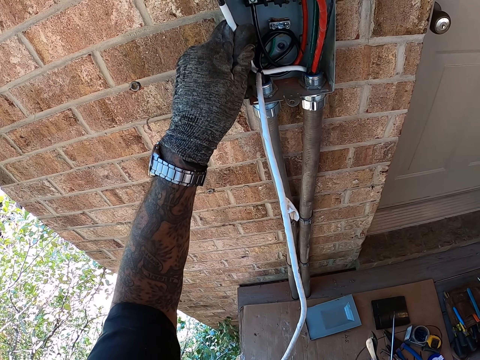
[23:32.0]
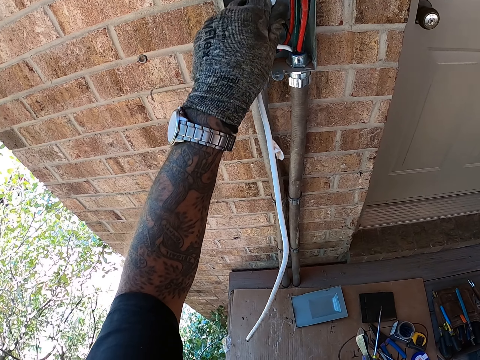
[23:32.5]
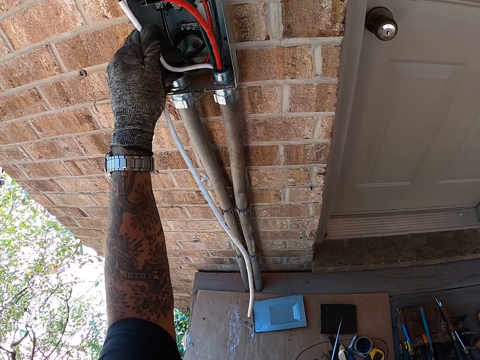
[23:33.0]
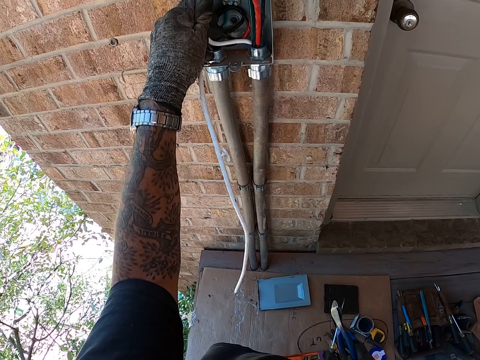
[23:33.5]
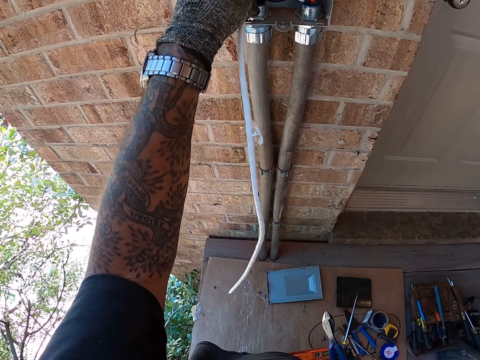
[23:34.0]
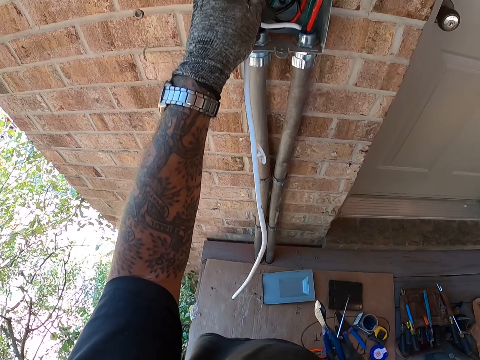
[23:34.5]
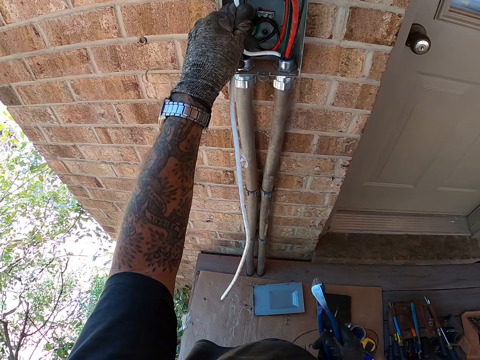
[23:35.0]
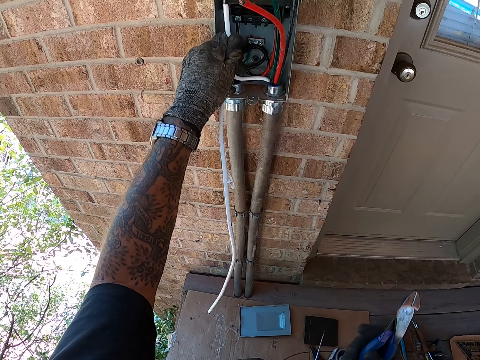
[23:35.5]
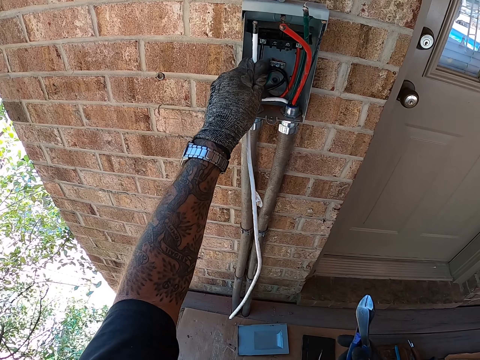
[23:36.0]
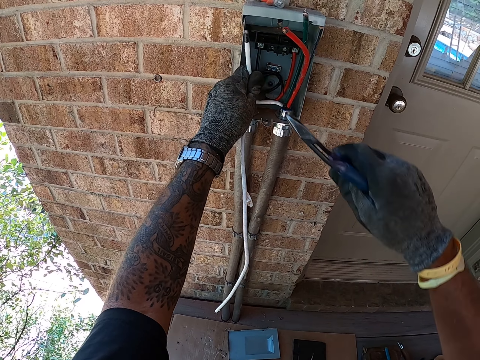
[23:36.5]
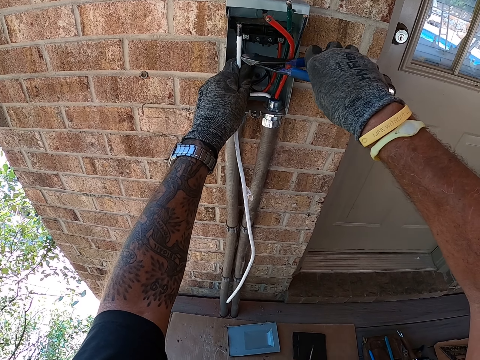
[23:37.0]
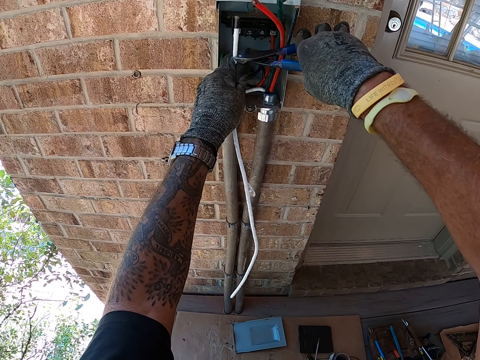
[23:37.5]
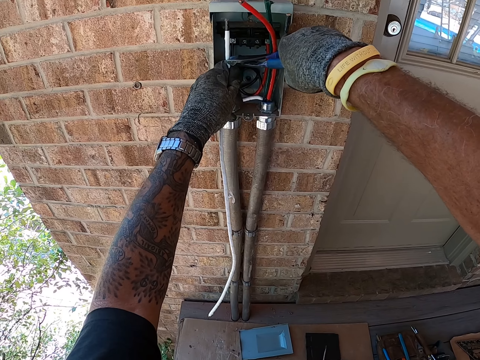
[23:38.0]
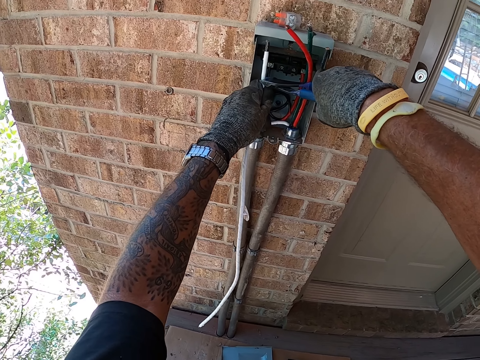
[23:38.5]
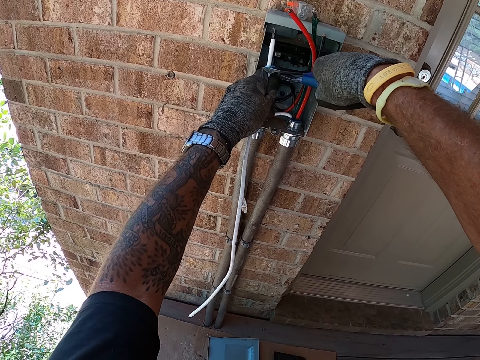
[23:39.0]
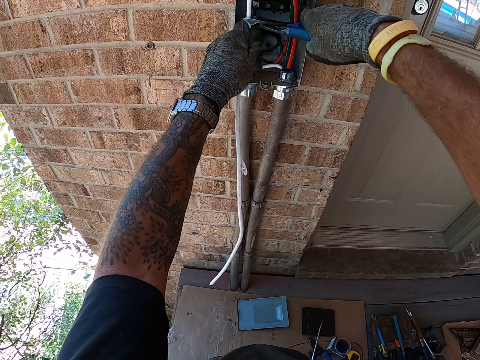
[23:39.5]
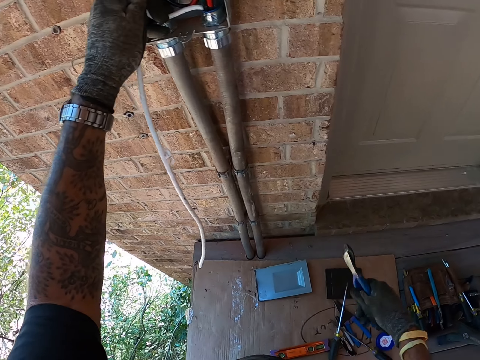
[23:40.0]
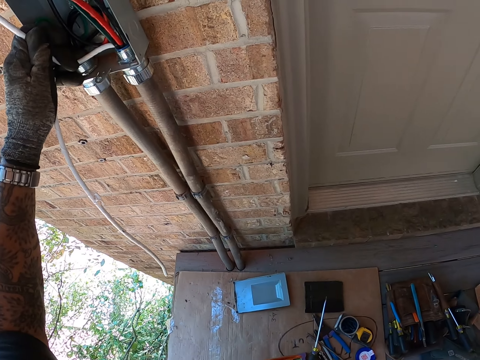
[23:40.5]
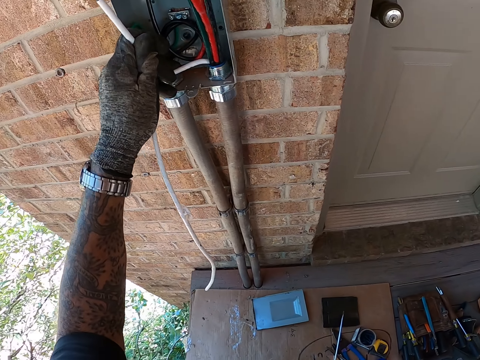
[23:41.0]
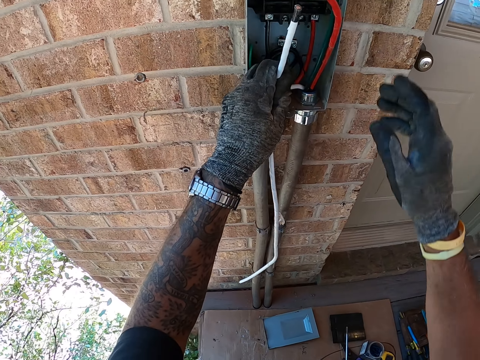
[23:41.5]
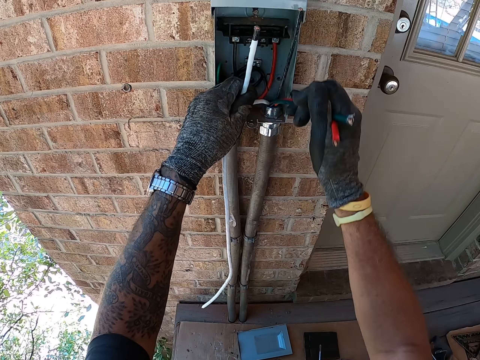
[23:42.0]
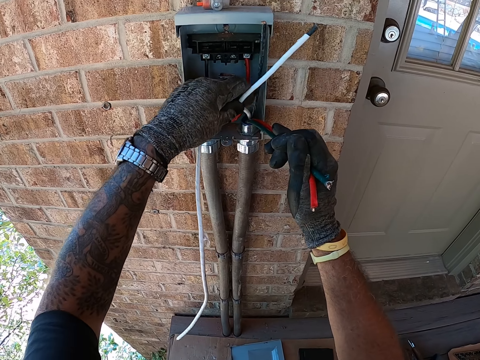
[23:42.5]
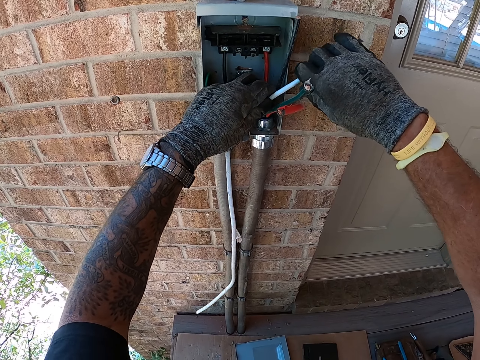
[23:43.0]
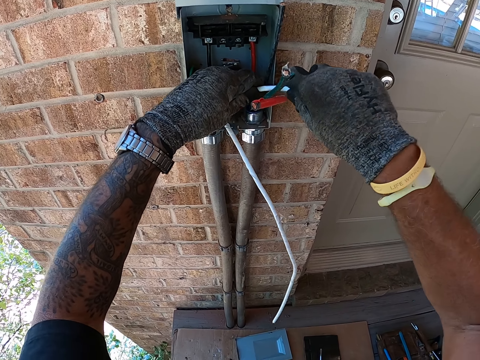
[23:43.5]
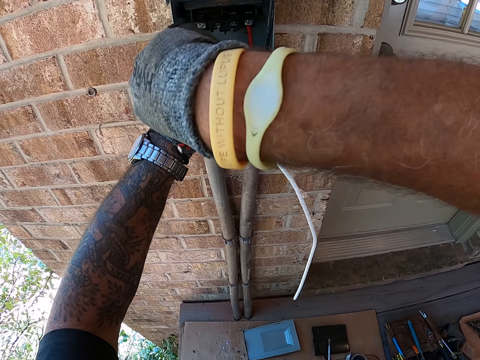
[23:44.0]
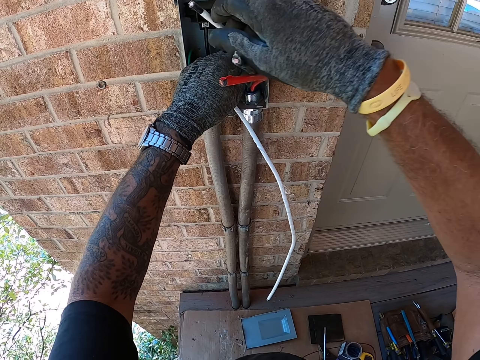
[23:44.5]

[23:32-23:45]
The camera wearer looks around. They cut the plastic cable cover with the cutter pliers. They look around. They move wires.

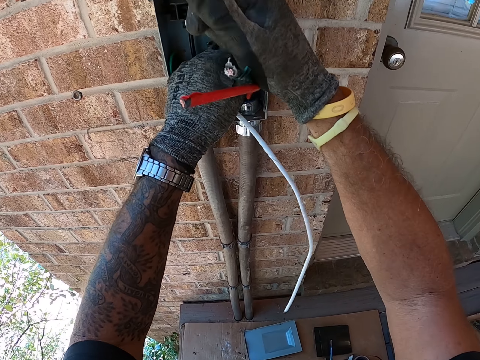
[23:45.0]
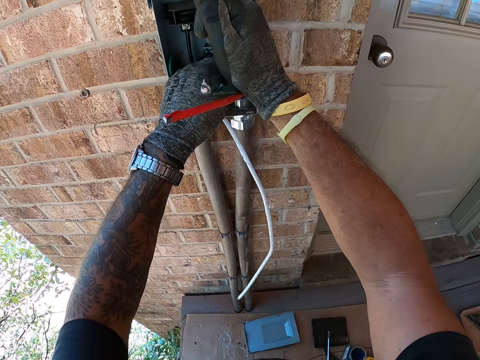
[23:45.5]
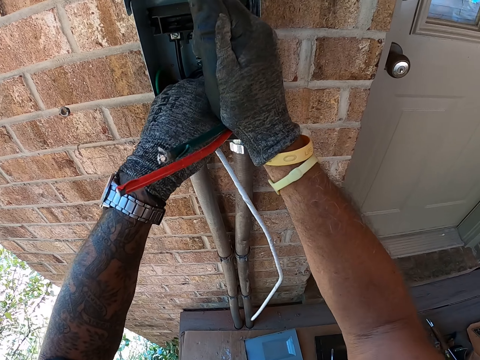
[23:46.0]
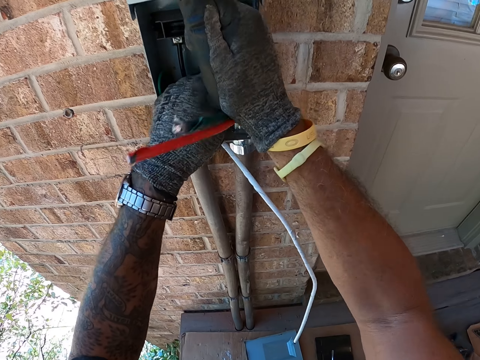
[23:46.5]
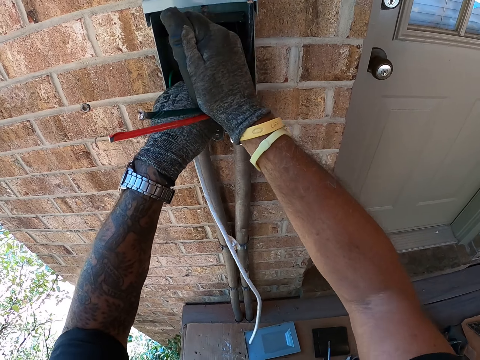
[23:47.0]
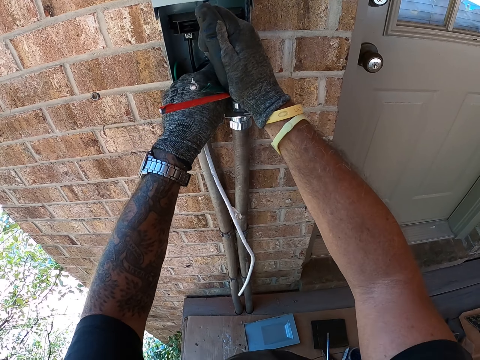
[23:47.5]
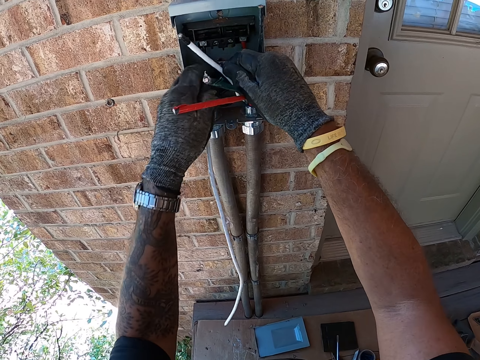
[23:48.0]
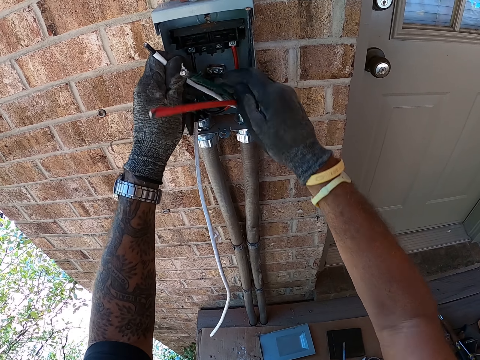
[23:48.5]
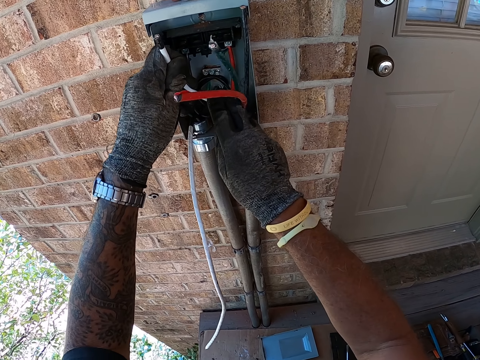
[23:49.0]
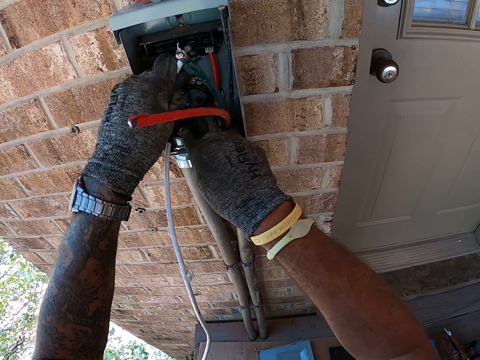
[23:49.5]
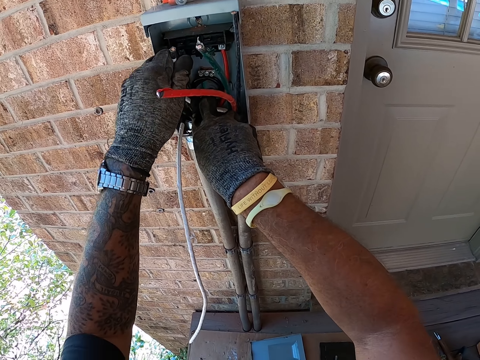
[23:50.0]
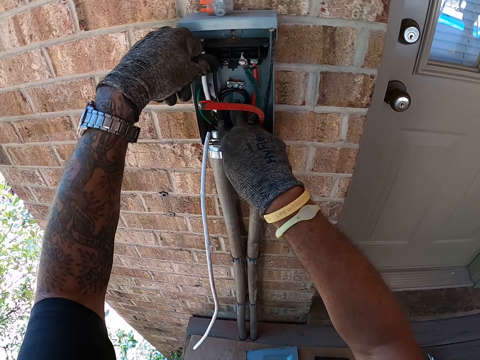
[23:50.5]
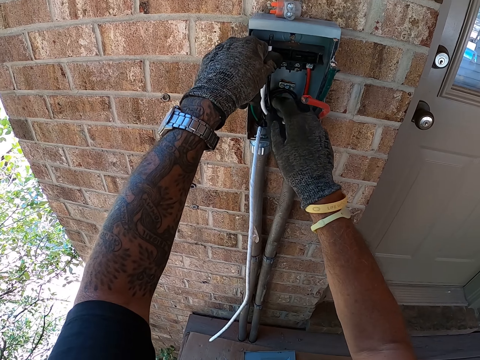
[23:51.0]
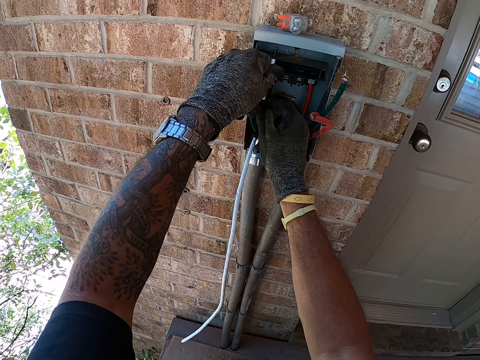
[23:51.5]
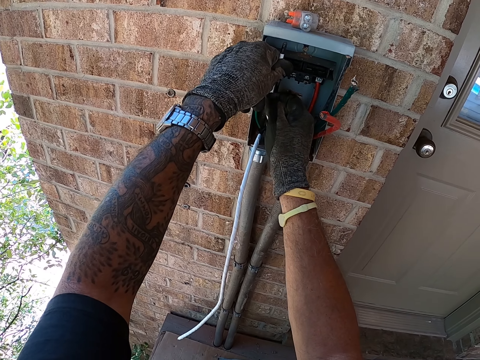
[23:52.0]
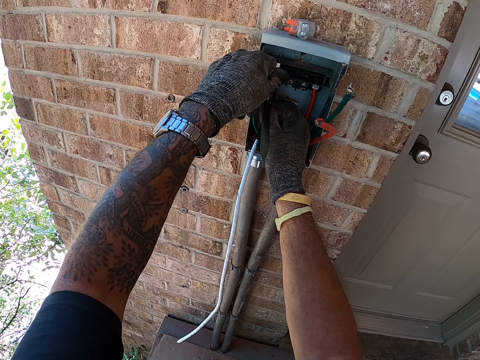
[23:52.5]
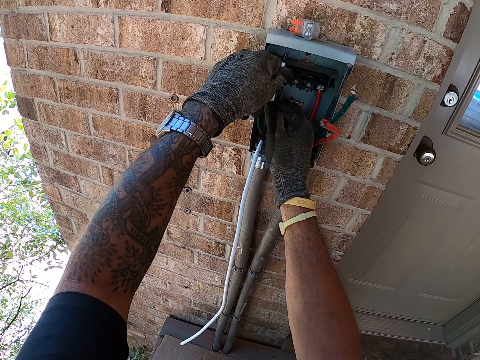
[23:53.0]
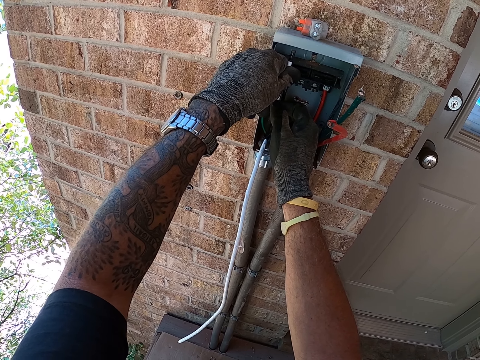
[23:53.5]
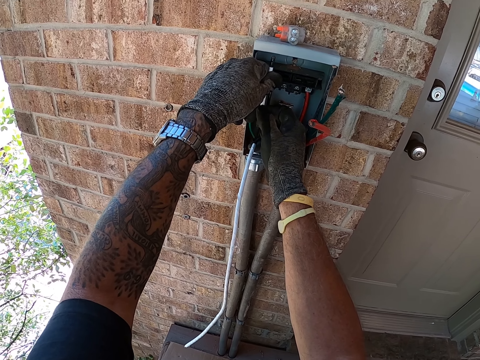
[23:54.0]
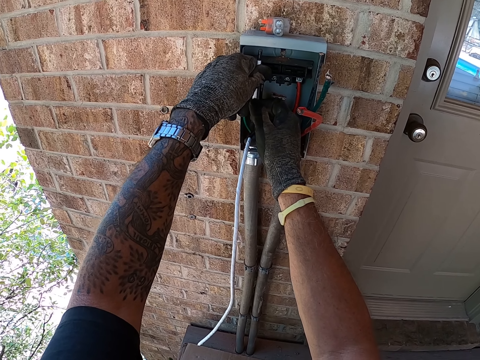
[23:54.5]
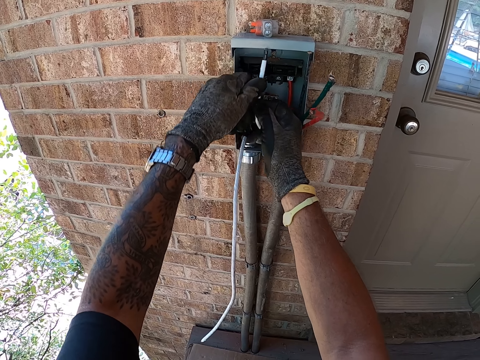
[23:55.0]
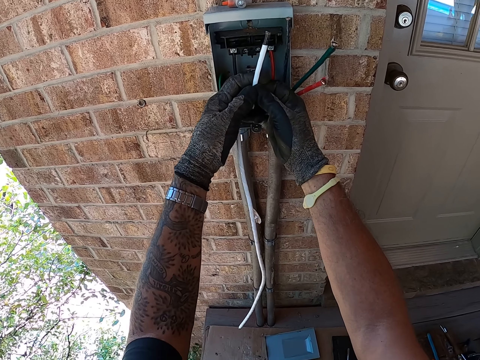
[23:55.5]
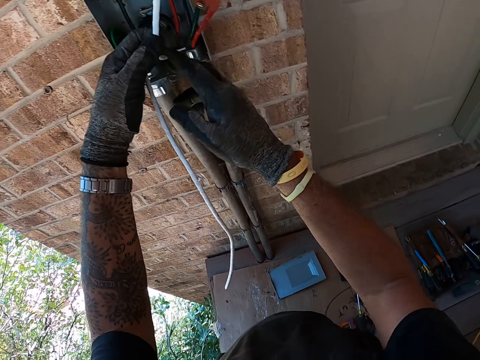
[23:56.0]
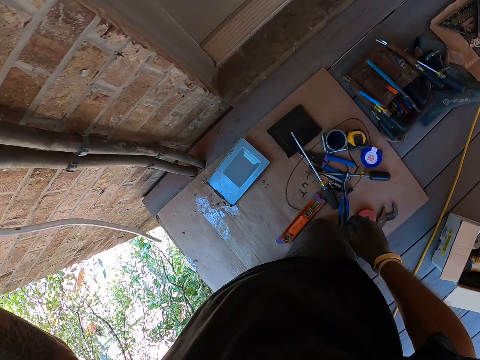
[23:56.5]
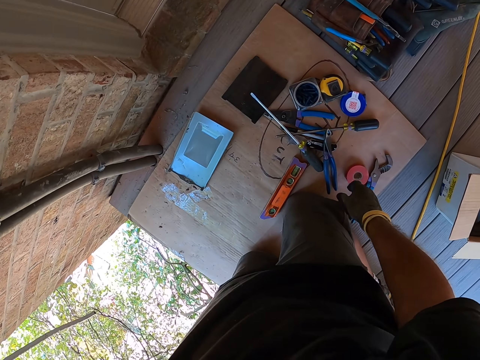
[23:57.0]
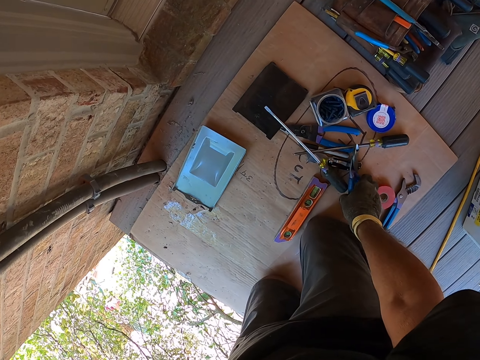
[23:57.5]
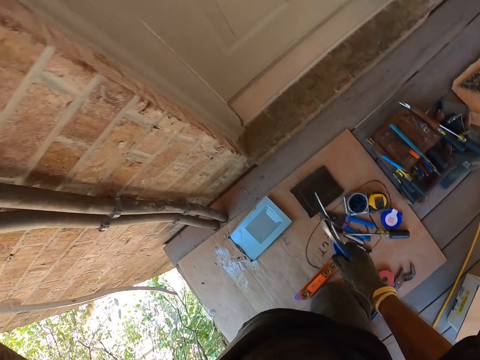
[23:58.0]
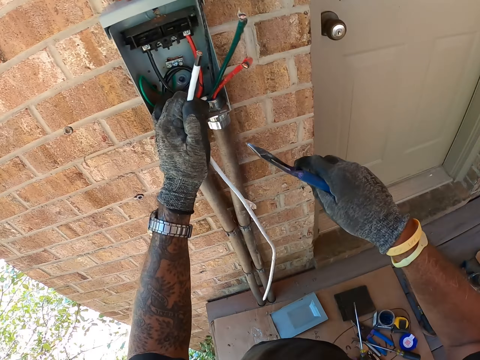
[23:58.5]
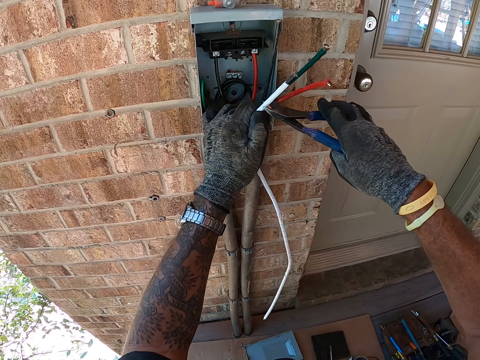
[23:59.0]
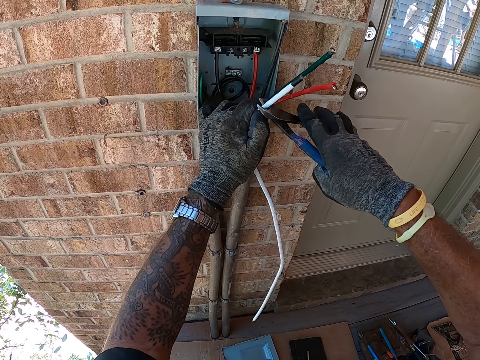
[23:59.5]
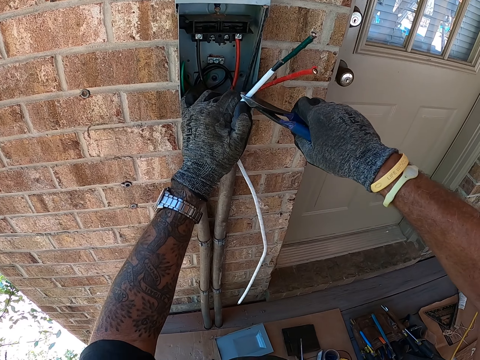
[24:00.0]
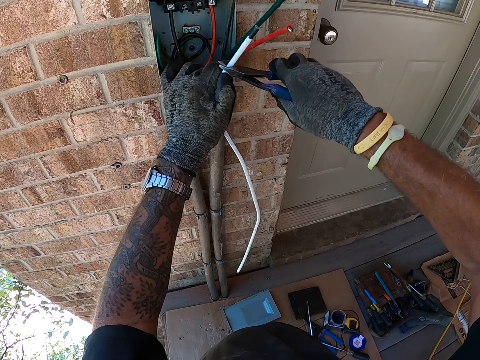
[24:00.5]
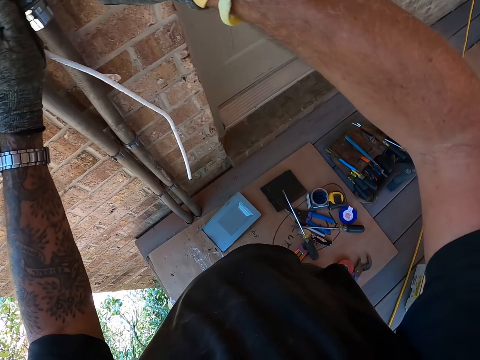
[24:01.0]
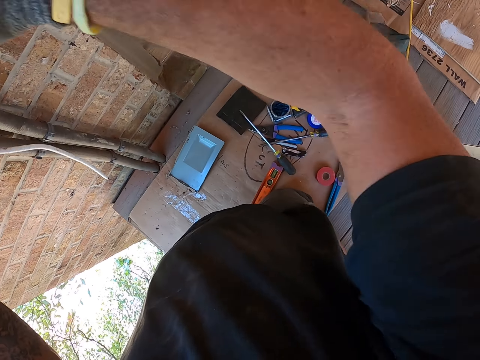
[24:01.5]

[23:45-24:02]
The camera wearer presses wires in the pipes. They fold the cables into the power box. They fix the wire in the box. They look around. They pick up the cutter pliers from the floor. They cut a wire with the pliers.
